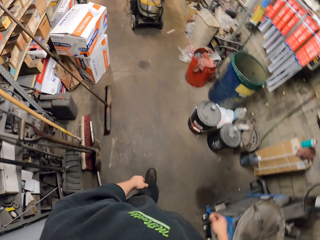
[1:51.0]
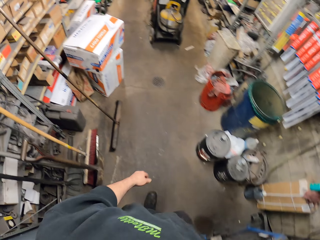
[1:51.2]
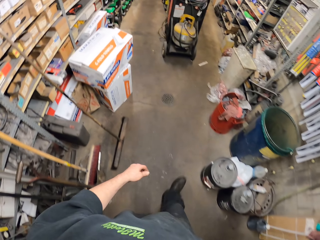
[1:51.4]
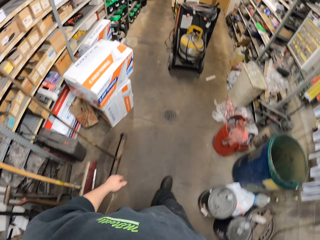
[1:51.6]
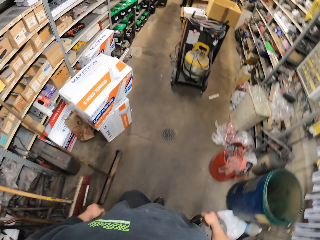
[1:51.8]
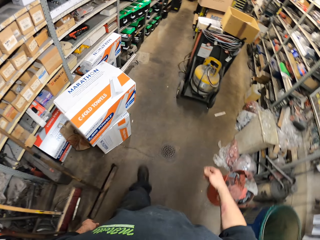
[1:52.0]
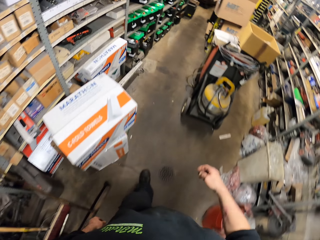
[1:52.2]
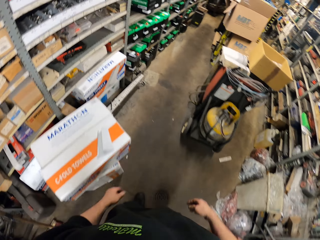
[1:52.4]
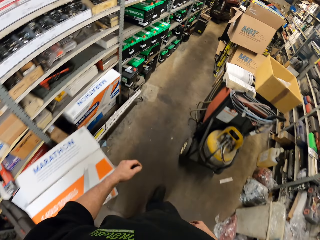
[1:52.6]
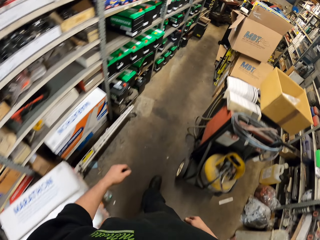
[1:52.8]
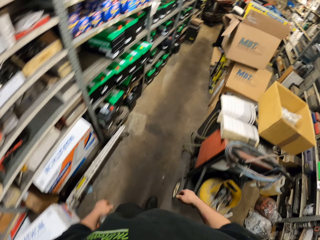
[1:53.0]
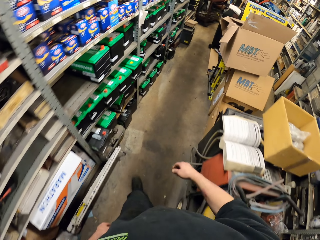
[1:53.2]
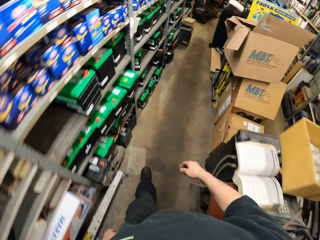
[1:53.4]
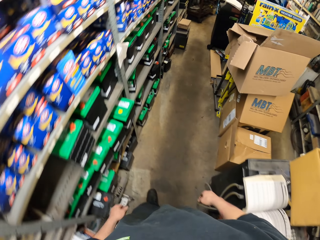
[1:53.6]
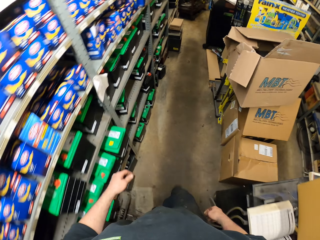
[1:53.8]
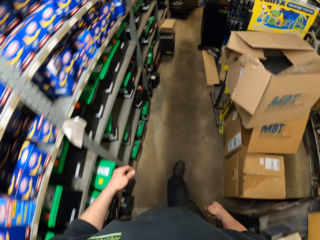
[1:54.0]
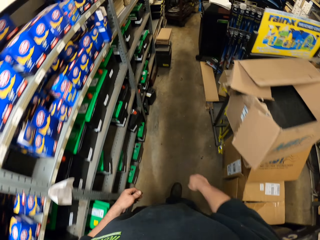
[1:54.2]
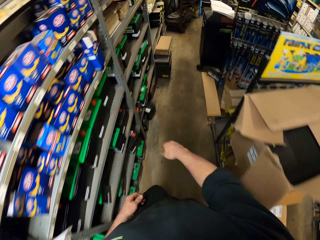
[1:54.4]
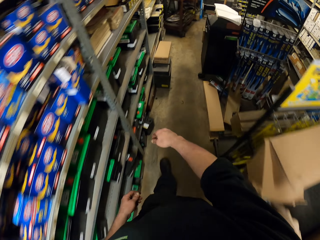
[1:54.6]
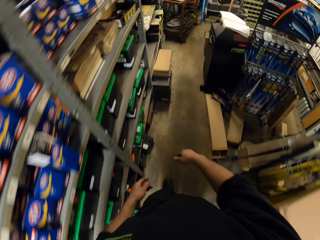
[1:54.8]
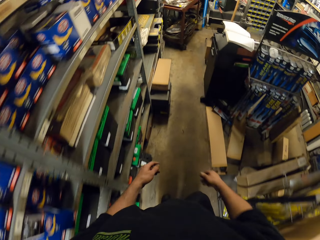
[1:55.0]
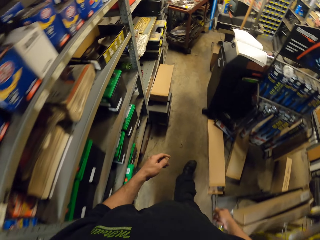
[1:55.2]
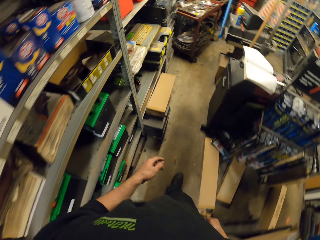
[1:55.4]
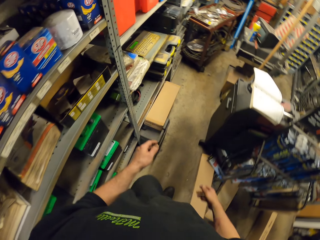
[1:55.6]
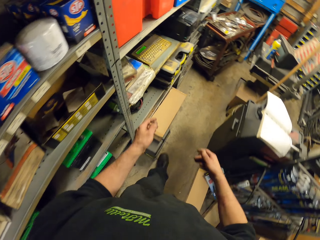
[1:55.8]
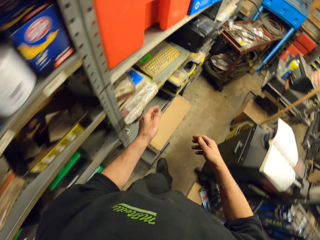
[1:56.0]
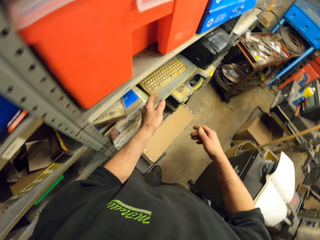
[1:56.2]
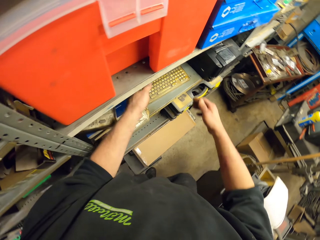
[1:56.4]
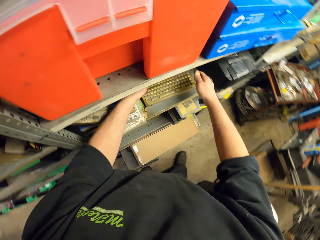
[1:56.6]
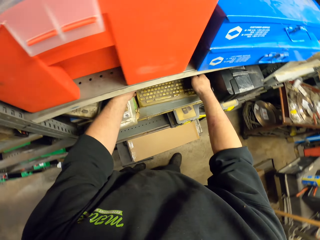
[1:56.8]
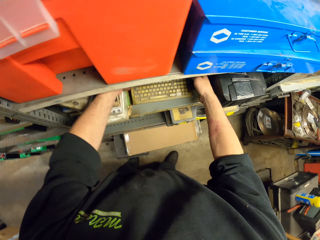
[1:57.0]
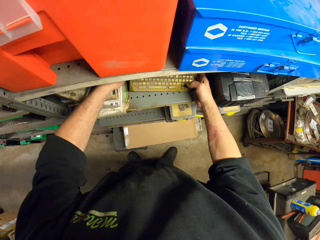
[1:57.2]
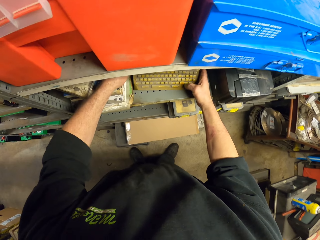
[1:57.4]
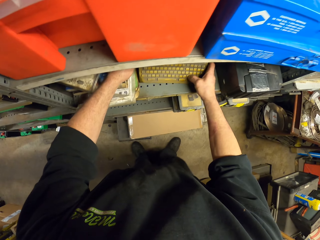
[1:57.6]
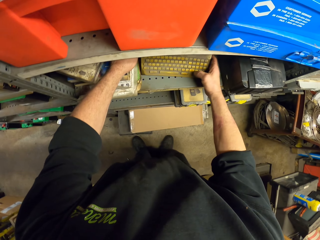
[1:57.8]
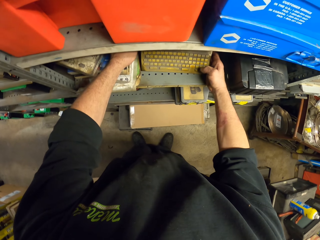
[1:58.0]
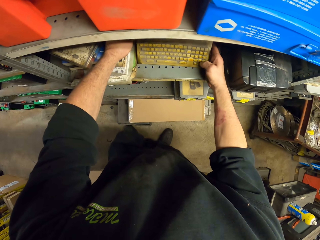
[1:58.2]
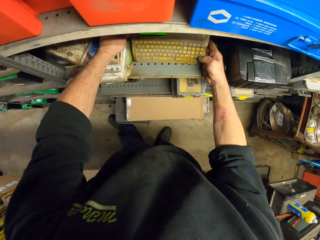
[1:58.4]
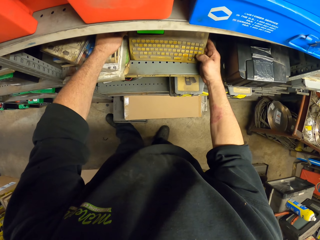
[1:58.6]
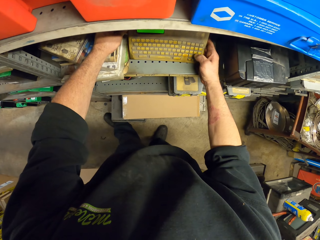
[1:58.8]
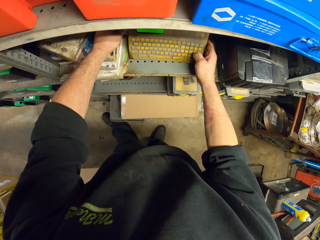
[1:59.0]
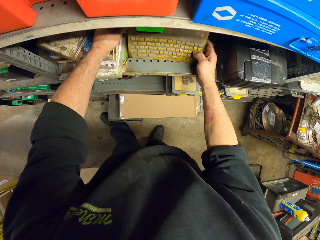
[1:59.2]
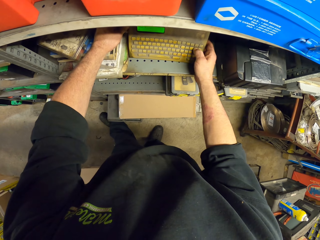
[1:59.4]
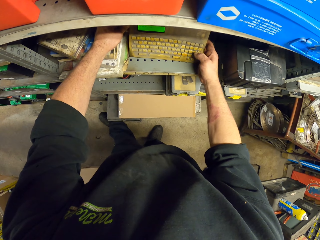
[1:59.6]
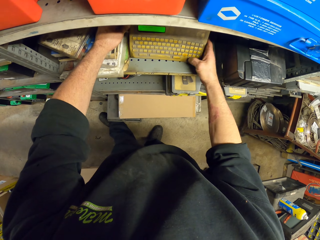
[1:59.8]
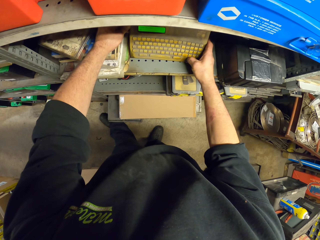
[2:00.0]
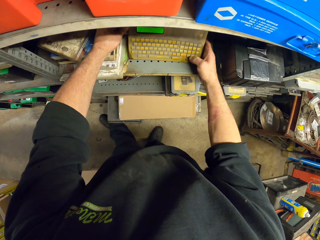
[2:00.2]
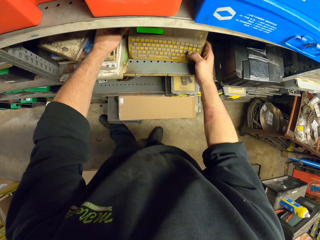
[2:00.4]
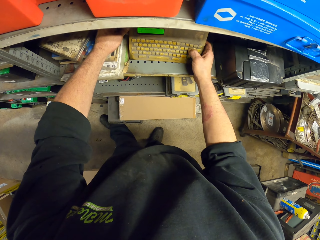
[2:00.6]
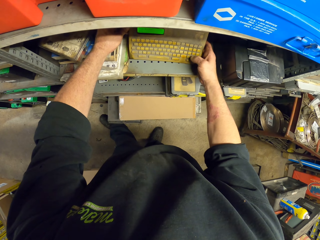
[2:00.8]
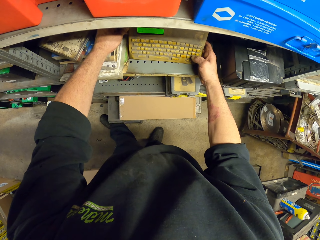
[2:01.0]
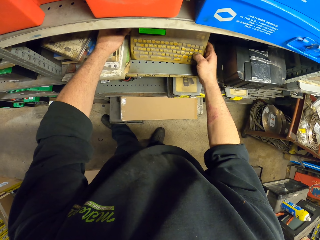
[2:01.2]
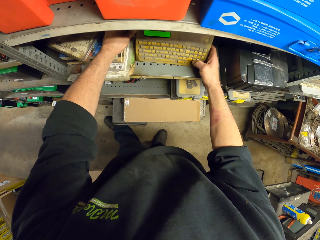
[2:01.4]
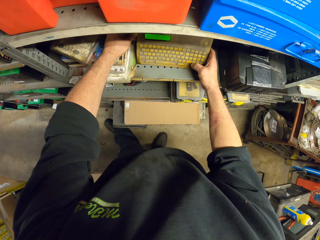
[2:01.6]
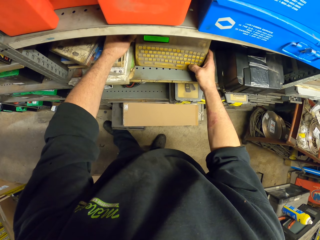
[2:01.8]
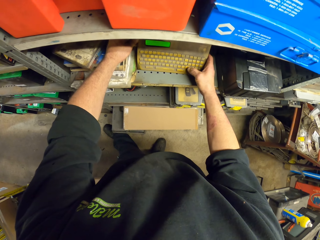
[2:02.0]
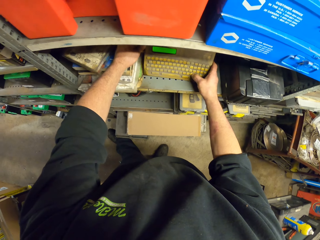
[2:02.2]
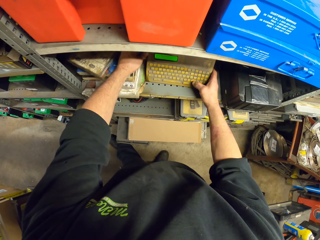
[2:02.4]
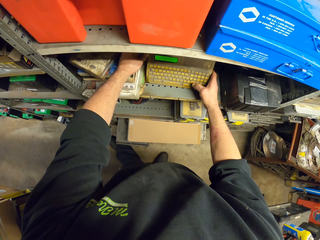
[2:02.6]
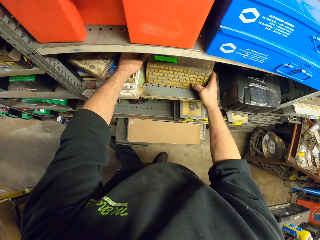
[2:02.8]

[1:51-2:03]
The camera wearer operates the sticker producing machine. They pick up a calculator on the shelf. They dial on the calculator.

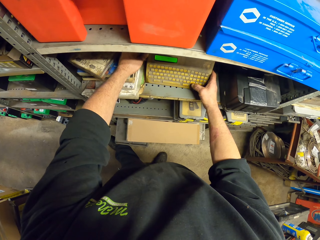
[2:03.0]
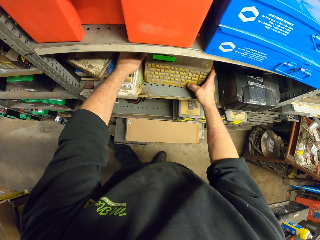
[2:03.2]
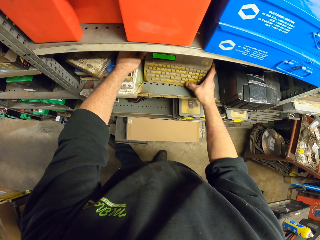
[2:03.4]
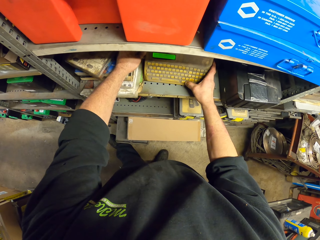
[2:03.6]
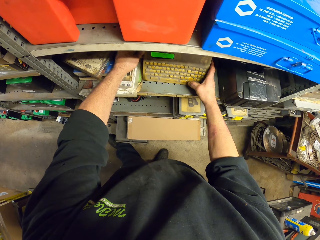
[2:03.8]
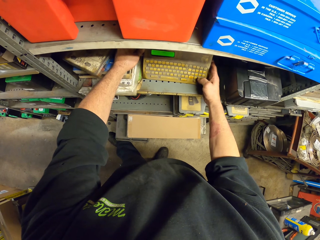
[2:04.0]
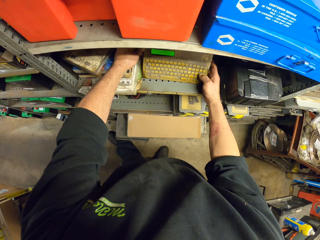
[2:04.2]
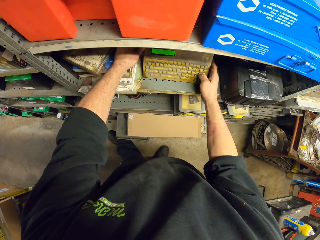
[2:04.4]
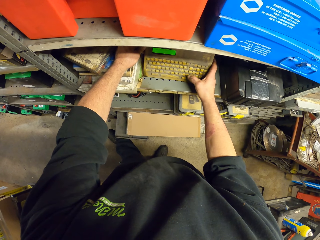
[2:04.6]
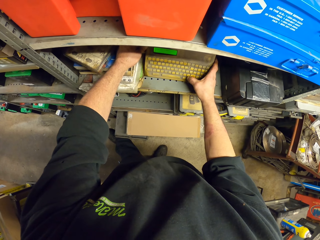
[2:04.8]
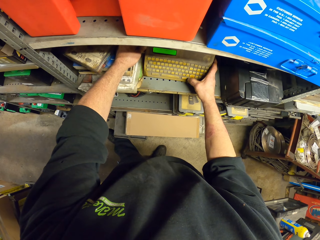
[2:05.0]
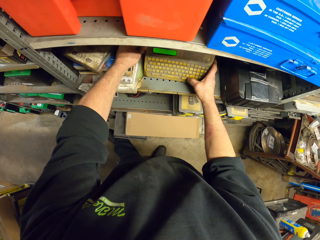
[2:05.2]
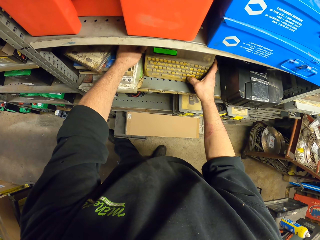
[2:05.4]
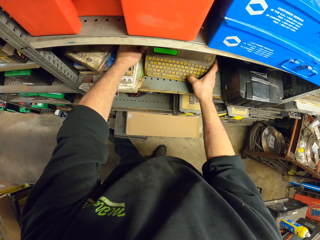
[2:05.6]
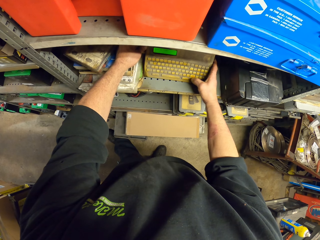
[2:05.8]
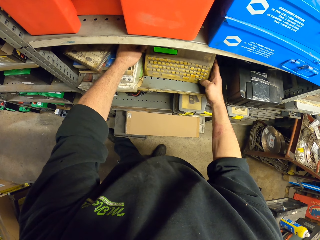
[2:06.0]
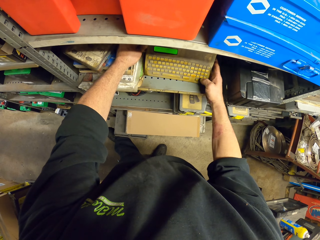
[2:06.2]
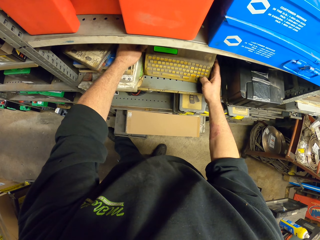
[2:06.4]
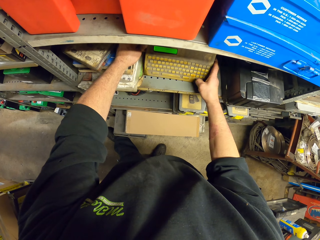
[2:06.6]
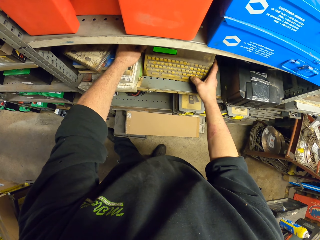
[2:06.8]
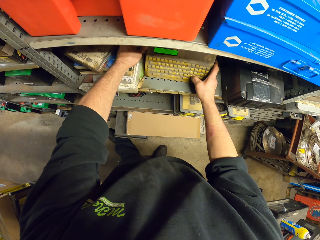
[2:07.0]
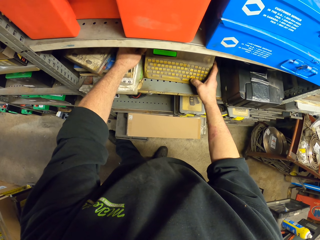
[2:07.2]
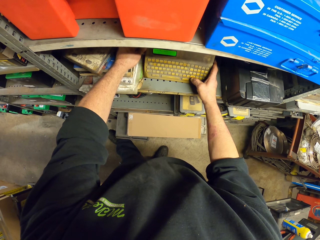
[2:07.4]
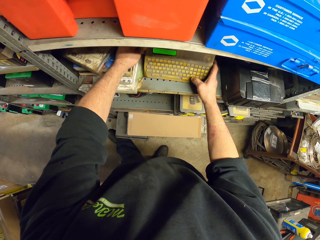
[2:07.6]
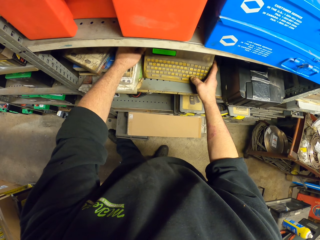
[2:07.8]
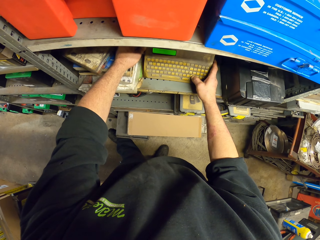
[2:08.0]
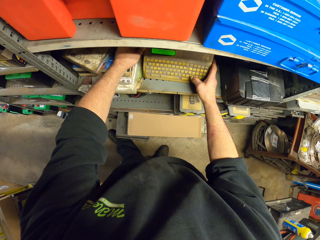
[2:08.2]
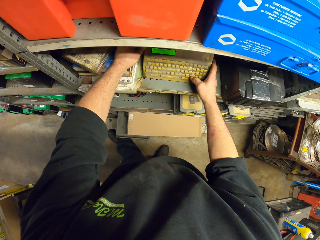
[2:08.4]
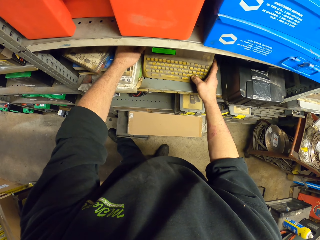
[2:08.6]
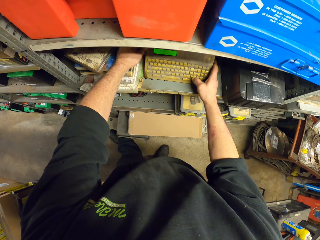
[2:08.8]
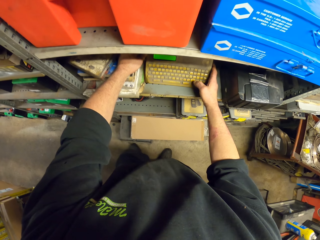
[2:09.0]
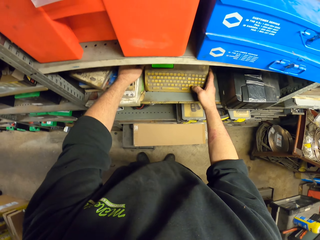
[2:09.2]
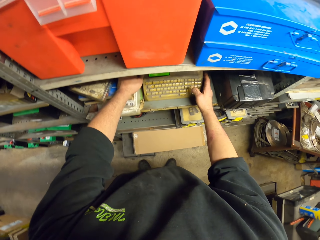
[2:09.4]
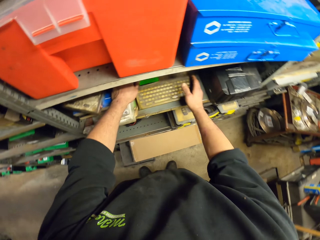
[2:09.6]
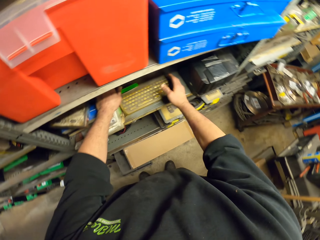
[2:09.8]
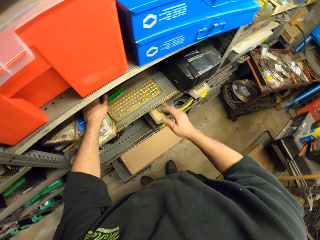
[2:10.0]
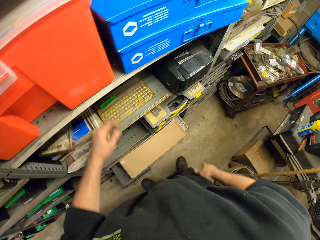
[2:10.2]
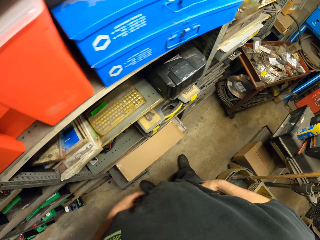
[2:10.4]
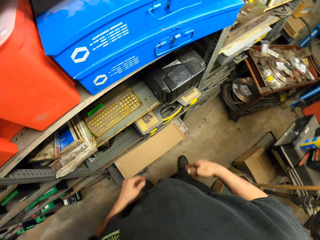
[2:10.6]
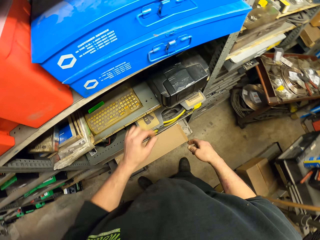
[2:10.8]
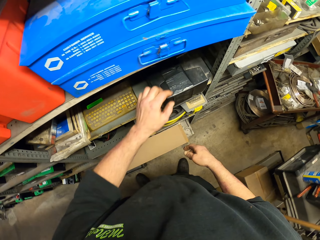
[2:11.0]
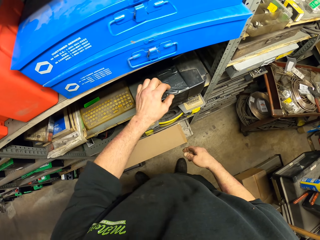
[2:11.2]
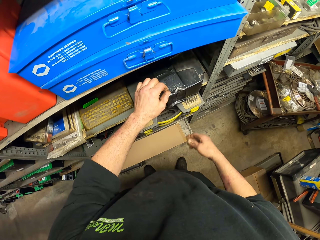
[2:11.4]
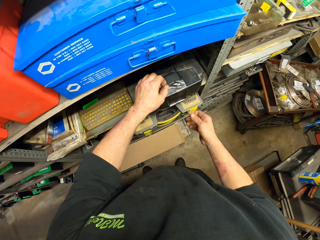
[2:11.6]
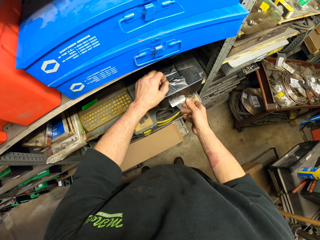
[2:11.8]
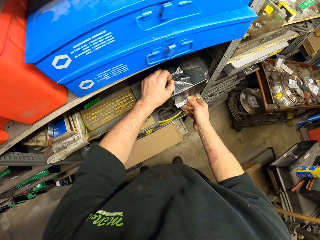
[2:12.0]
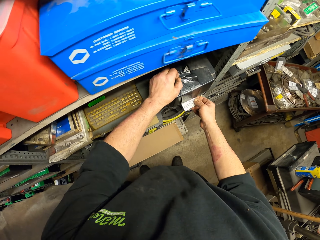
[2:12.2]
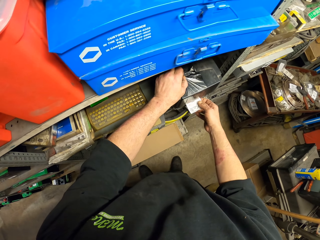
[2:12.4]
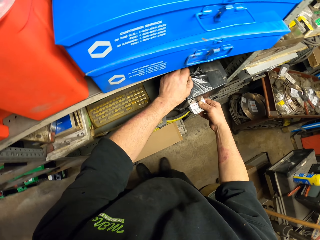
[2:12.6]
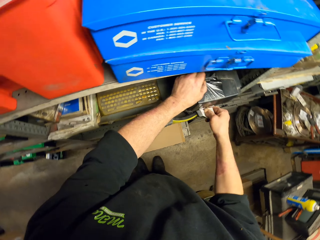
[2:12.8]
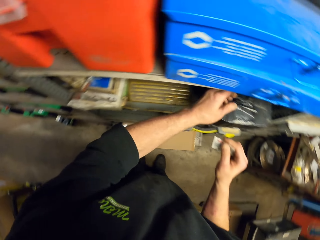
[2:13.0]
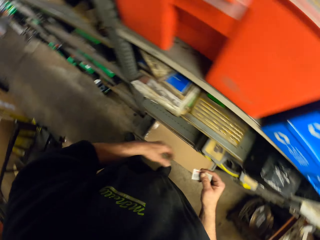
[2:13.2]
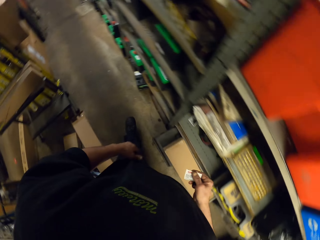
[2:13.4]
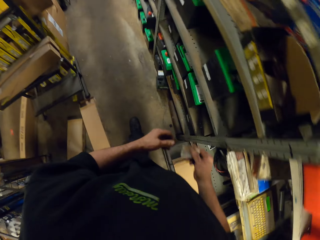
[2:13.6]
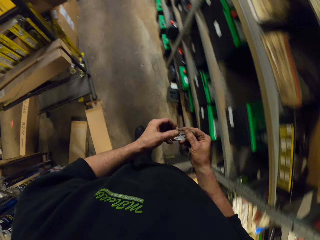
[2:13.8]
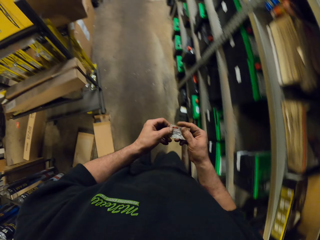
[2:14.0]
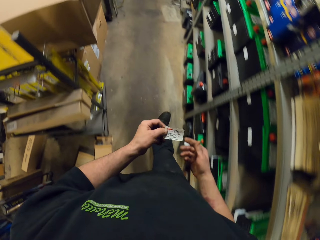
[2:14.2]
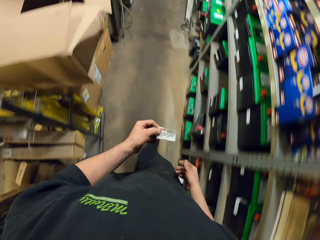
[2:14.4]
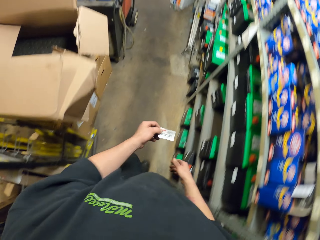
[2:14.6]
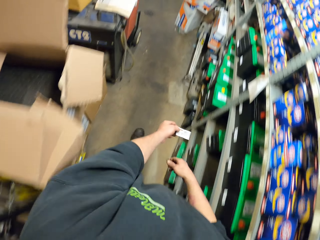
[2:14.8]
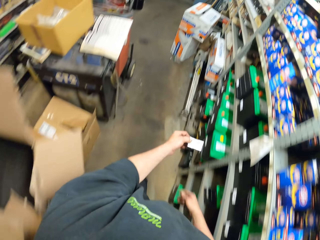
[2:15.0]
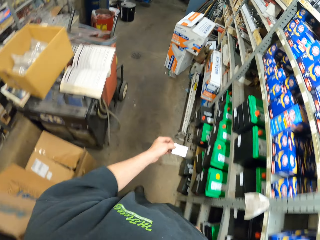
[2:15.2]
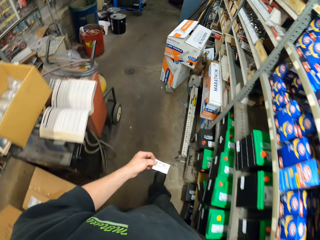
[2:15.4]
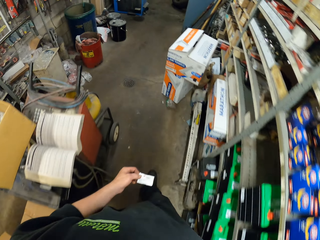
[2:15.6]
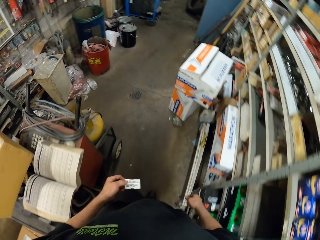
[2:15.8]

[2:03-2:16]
The camera wearer wipes hands on the cloth. They cut a sticker on the nylon. They pick up the sticker. They walk in the garage.
